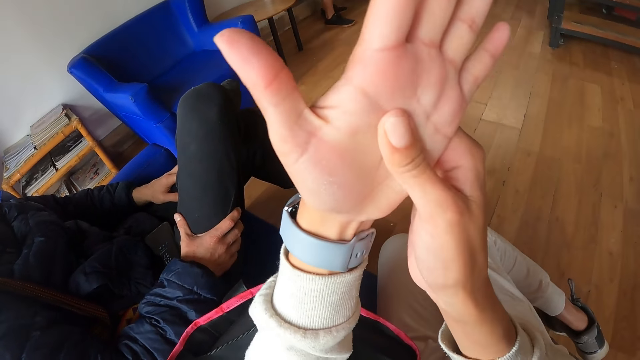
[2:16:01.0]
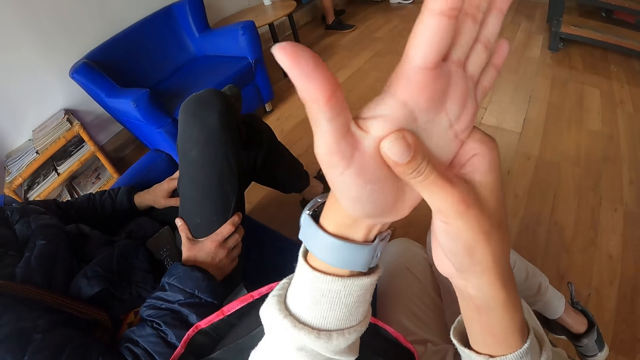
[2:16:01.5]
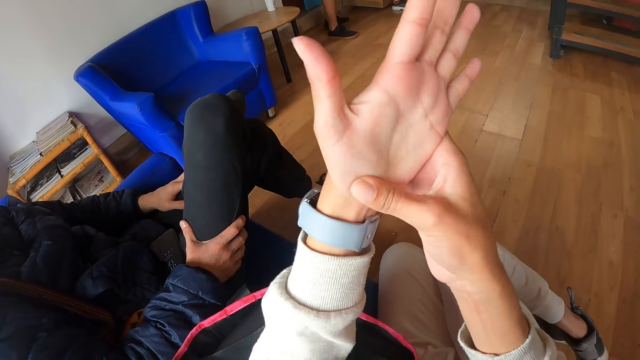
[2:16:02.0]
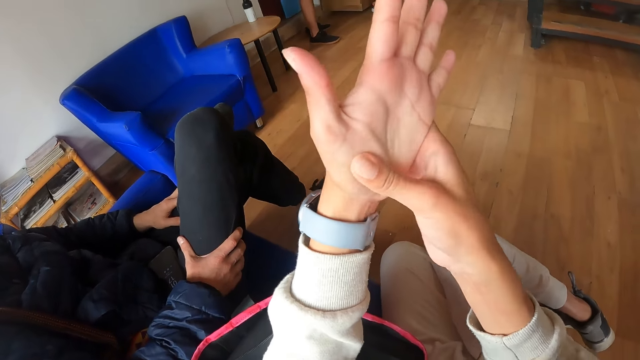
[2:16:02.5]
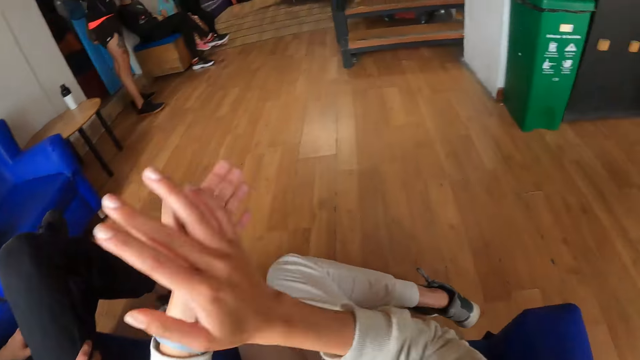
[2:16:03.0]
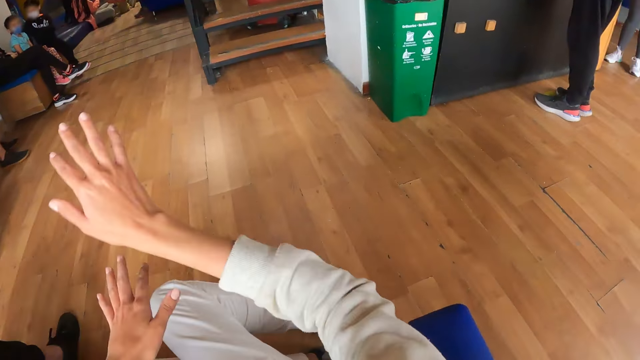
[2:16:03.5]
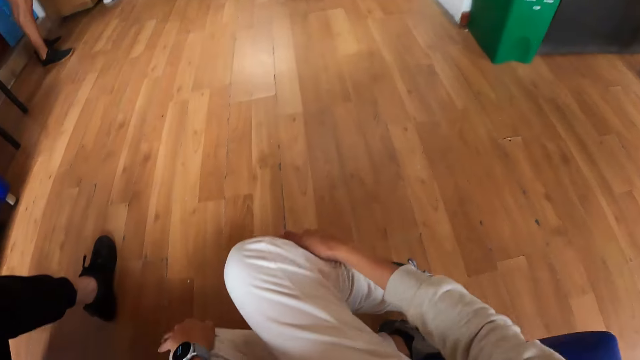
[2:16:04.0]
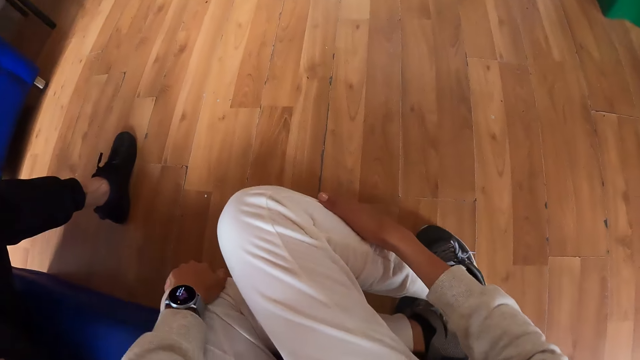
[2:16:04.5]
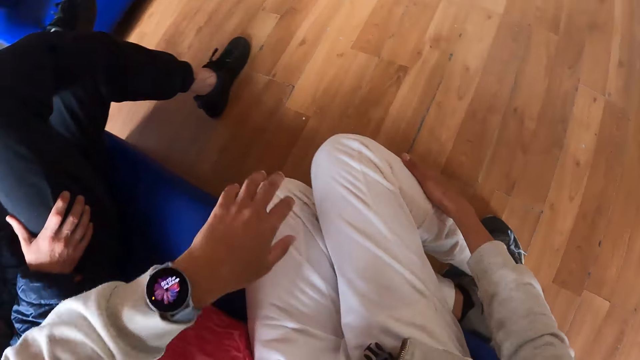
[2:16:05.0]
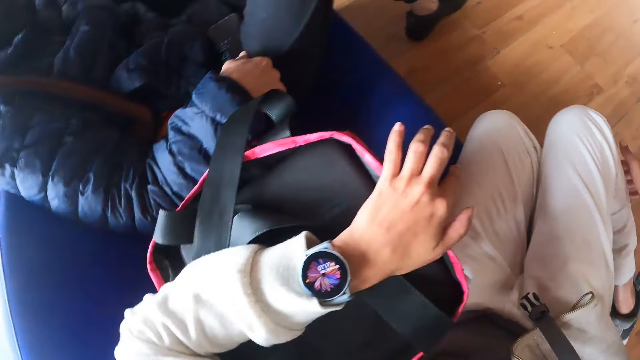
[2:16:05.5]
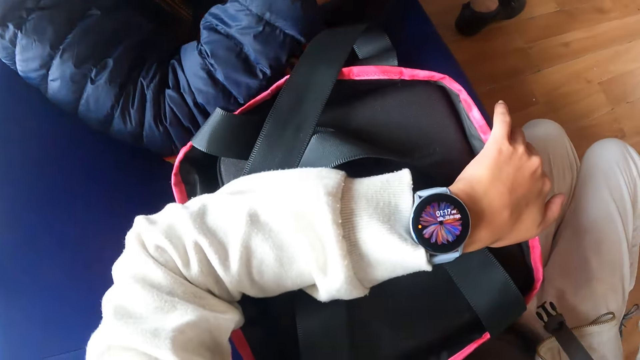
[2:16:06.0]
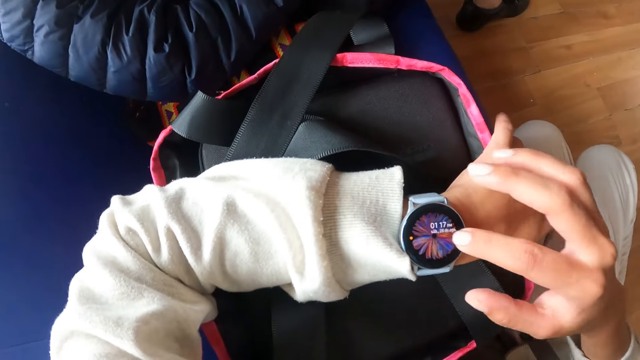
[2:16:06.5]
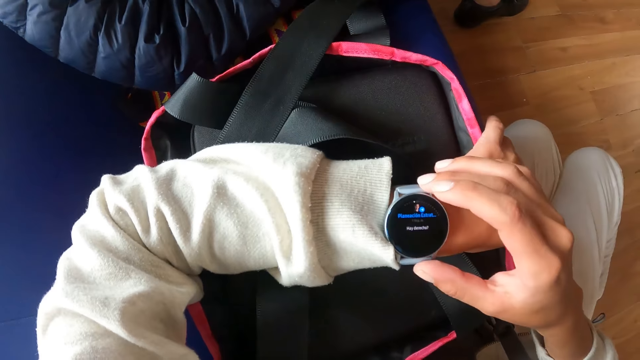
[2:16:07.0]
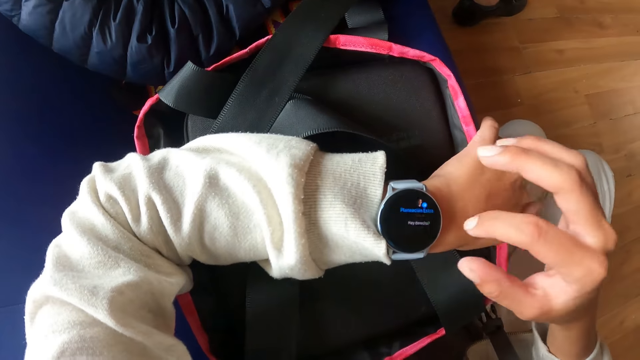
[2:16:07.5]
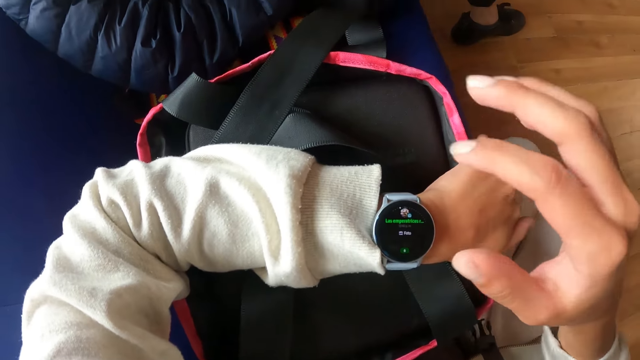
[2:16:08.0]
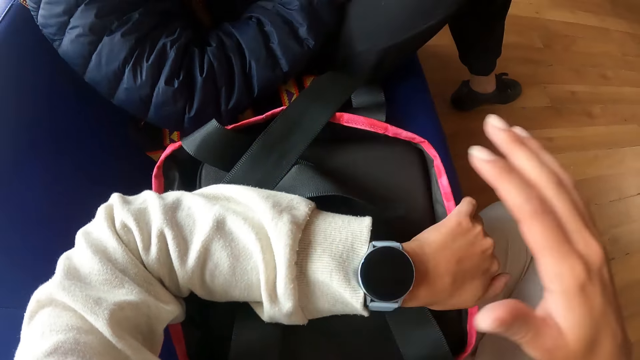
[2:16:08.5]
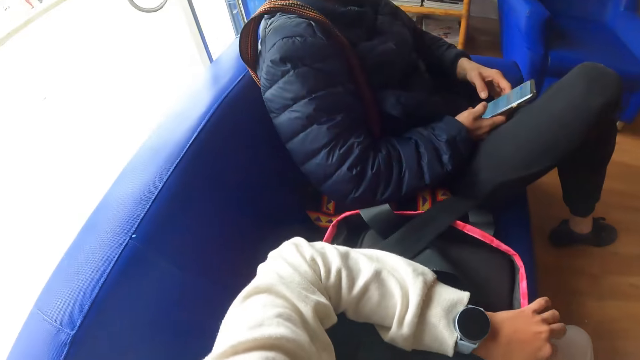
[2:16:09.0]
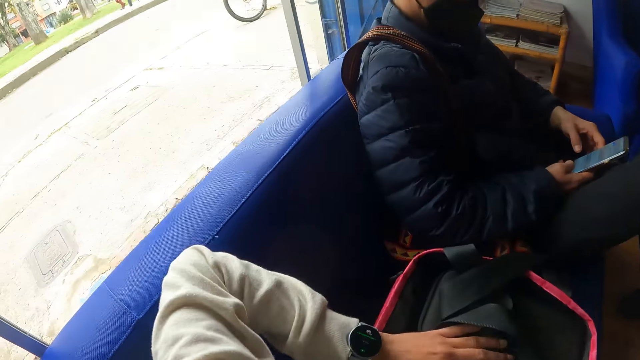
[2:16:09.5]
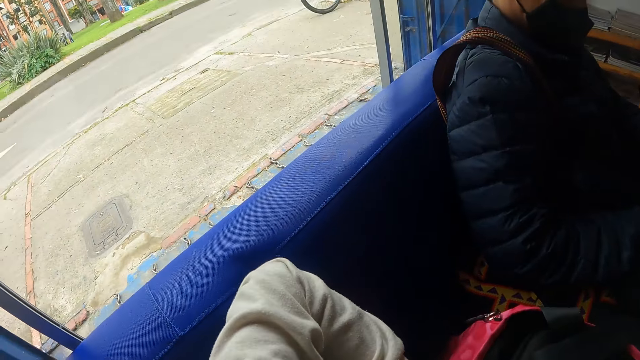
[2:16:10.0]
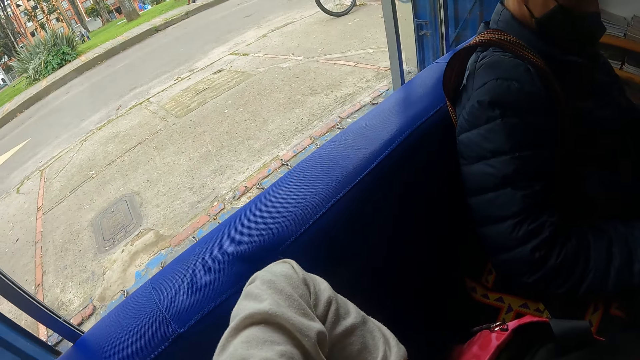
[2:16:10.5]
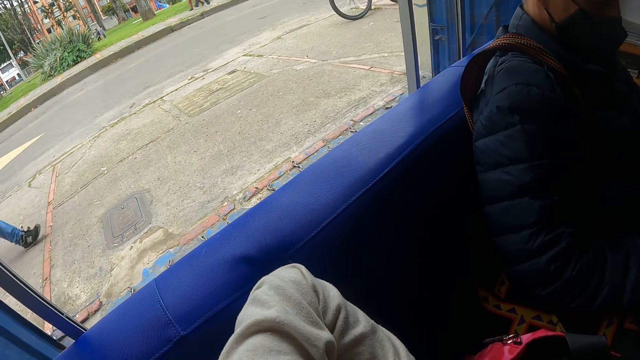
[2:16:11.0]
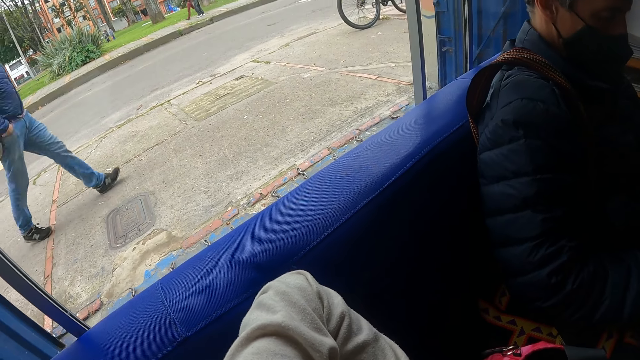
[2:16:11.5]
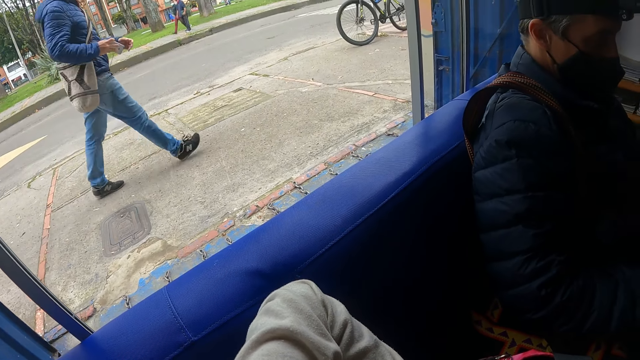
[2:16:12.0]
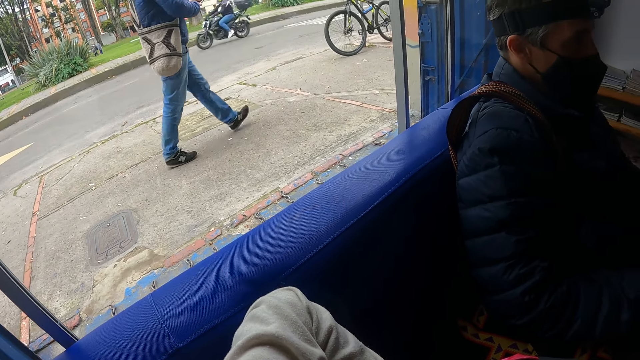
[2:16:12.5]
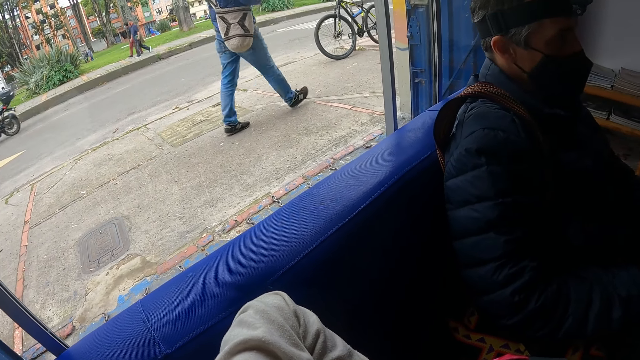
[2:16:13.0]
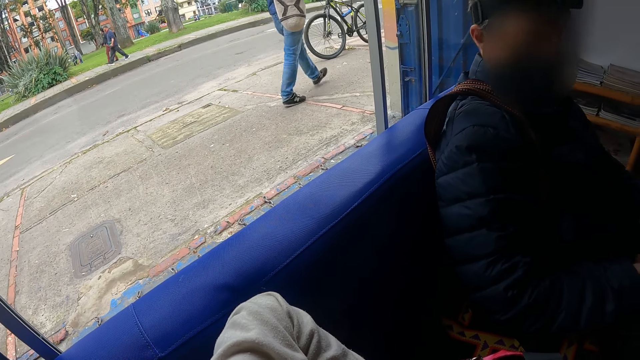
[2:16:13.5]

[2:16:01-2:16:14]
The camera wearer looks around. She places her hands on her legs. She places her left hand on the bag. She stares at the watch. She operates the wrist watch on her left hand with her right hand. She scrolls the watch. She stamps her right palm on the wrist watch on her left wrist. She looks around.

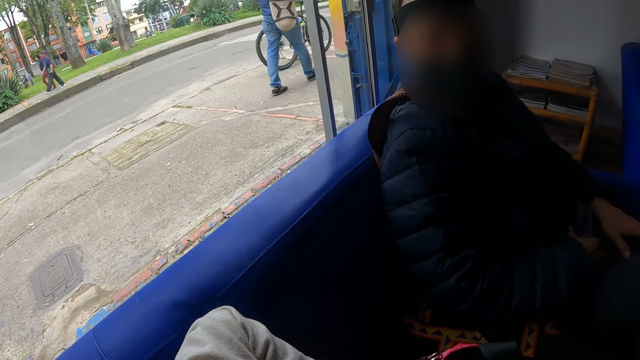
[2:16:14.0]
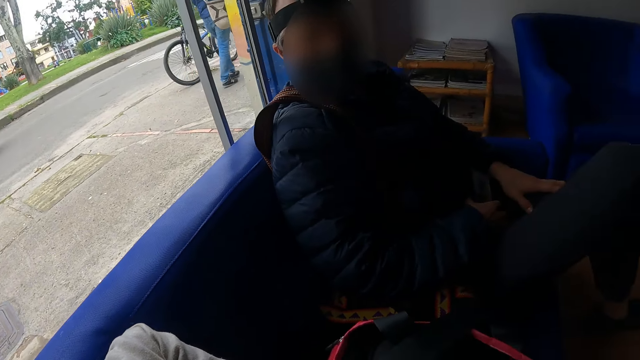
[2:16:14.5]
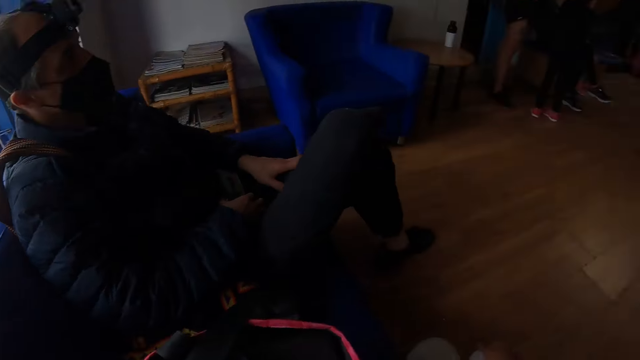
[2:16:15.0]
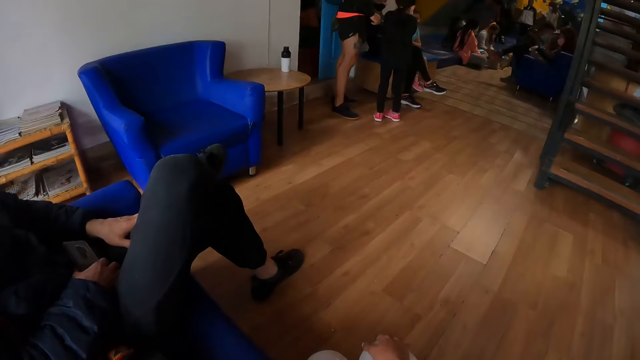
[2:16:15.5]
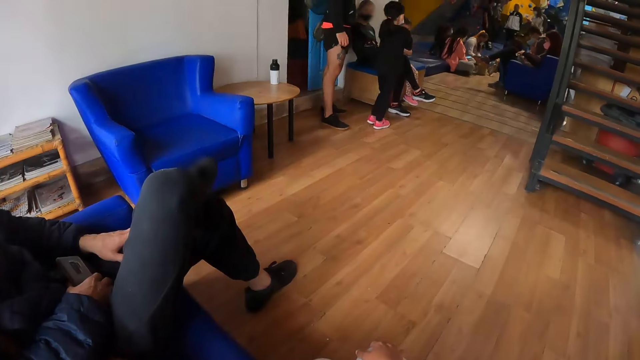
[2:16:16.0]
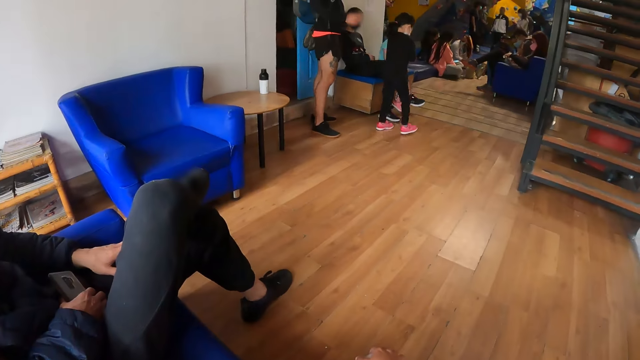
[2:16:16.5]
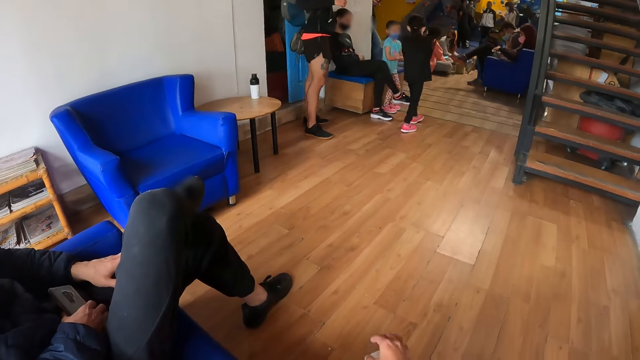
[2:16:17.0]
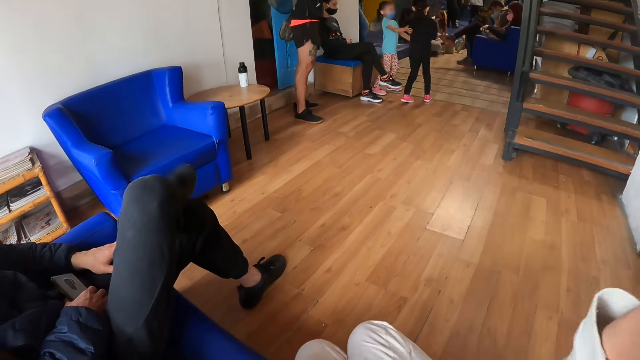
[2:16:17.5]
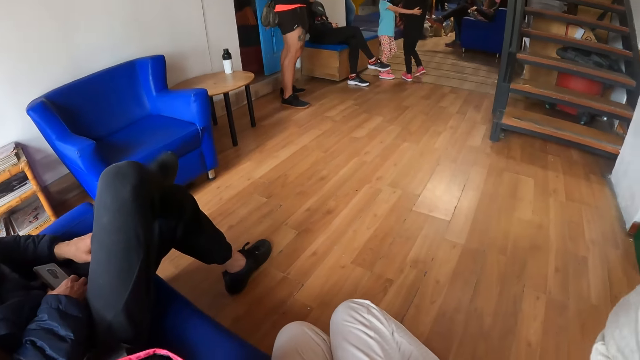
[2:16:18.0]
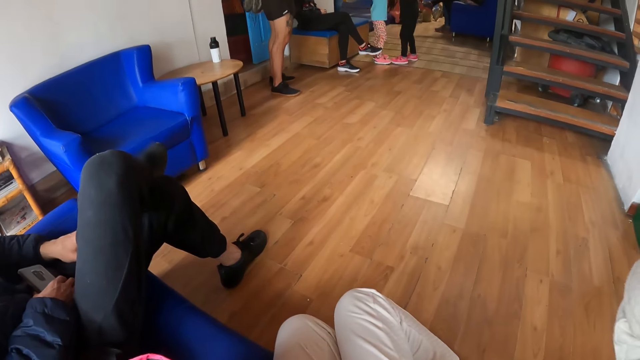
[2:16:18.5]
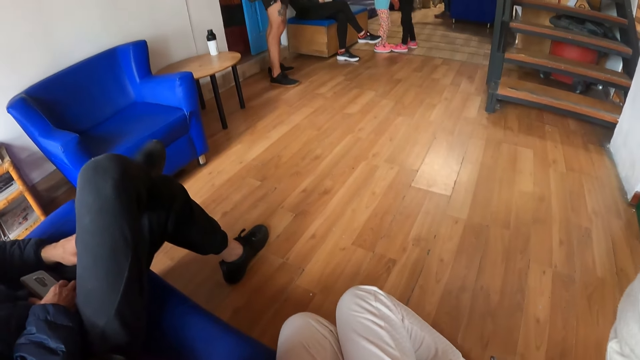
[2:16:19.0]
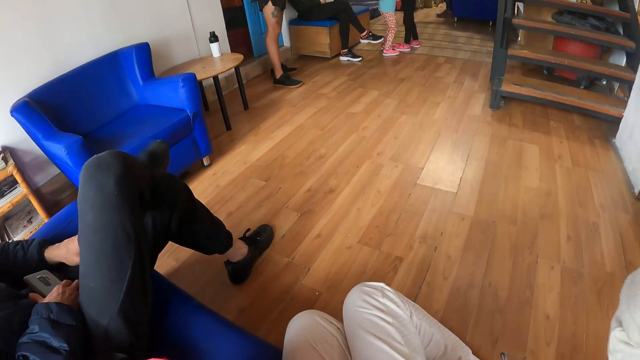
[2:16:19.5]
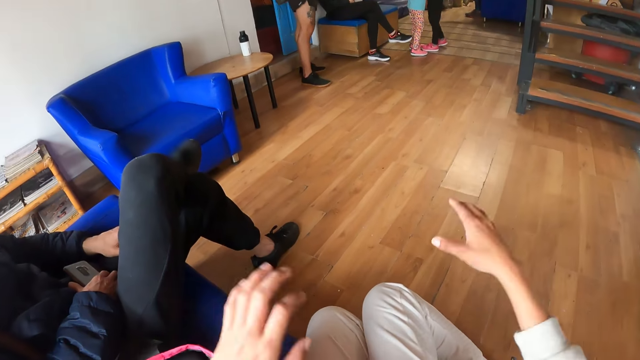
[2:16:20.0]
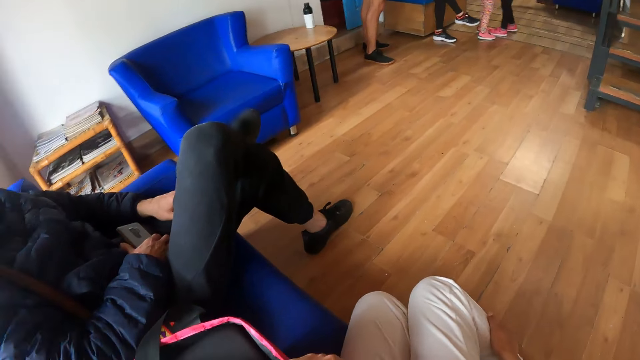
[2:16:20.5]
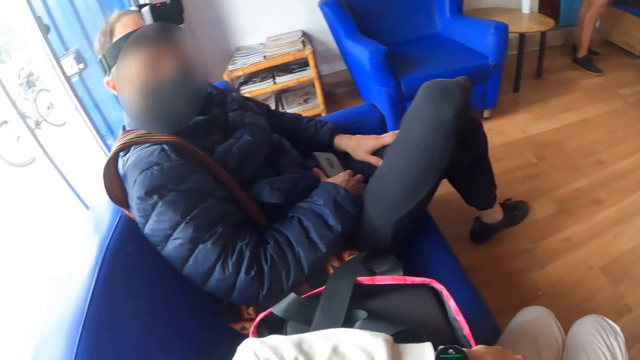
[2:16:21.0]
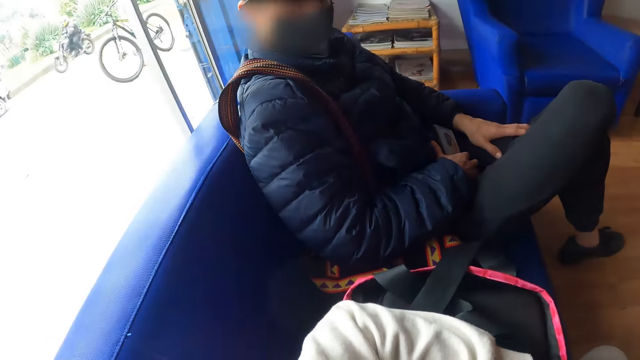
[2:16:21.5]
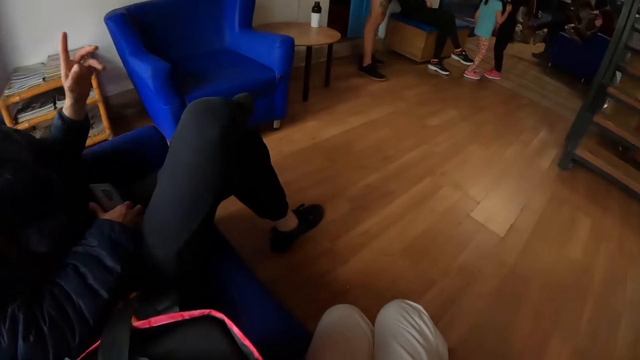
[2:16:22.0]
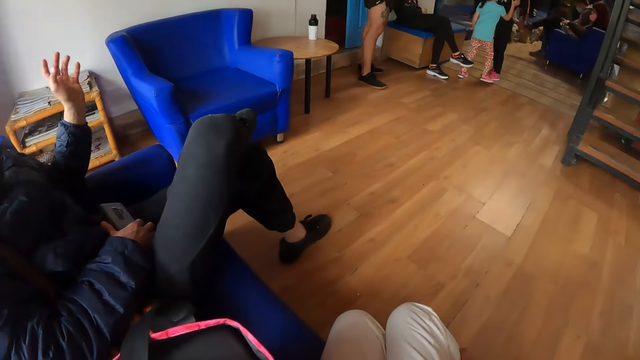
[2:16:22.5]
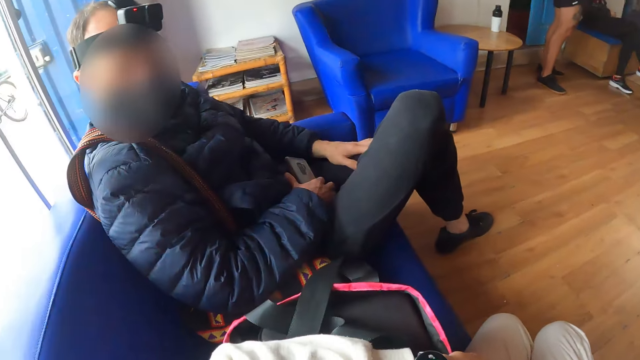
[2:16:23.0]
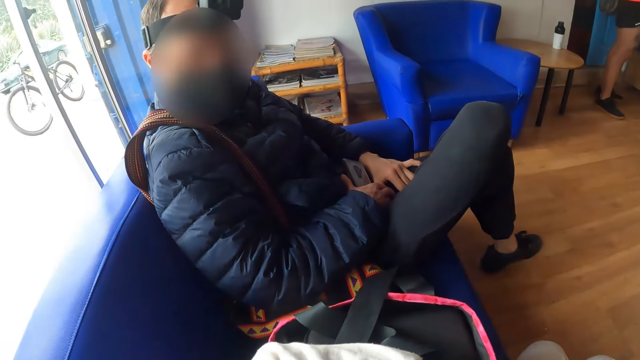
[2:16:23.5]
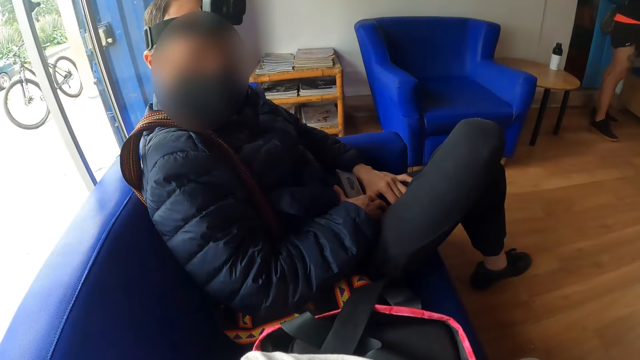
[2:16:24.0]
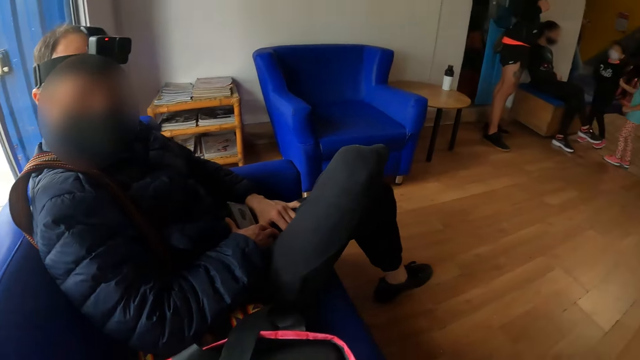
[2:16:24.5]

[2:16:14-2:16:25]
The camera wearer looks around. She touches her face with her hands. She holds the camera. She looks around. She interacts with a man.
